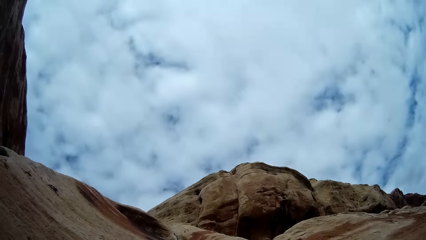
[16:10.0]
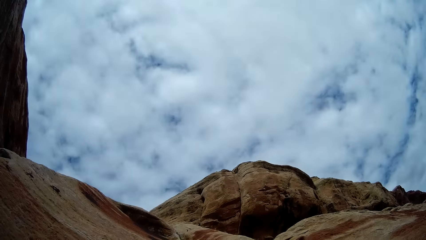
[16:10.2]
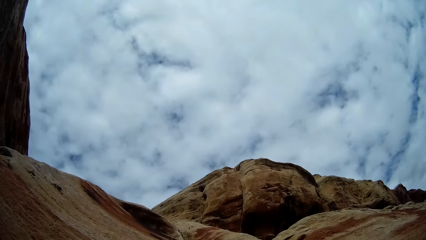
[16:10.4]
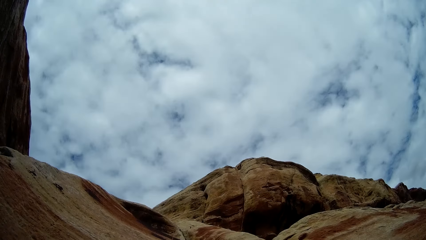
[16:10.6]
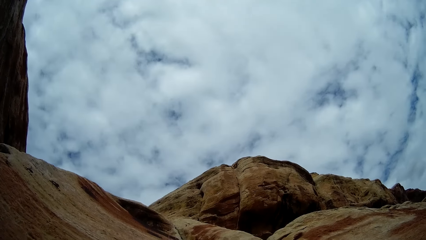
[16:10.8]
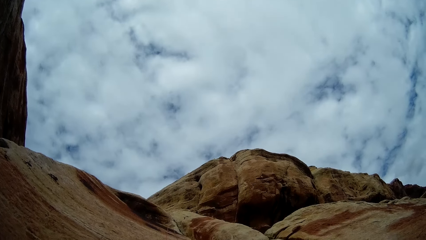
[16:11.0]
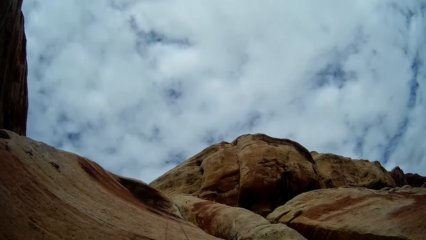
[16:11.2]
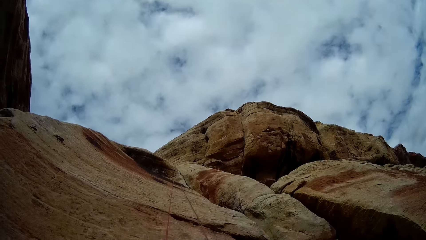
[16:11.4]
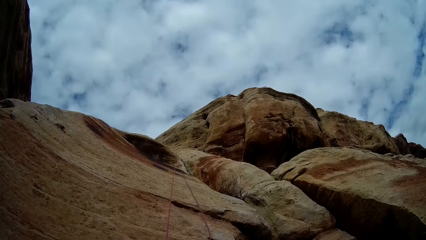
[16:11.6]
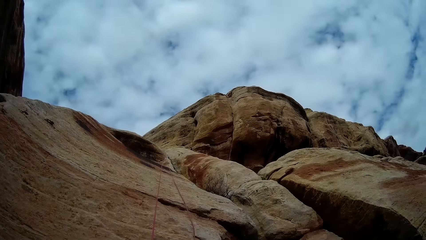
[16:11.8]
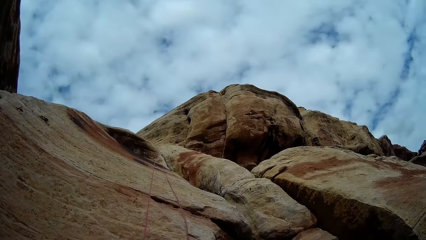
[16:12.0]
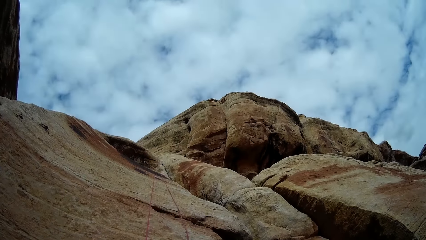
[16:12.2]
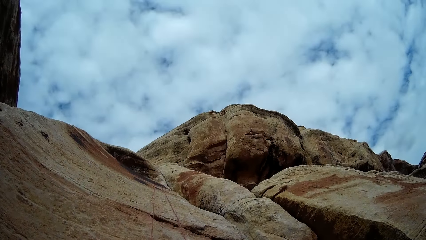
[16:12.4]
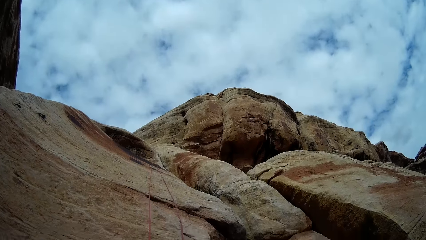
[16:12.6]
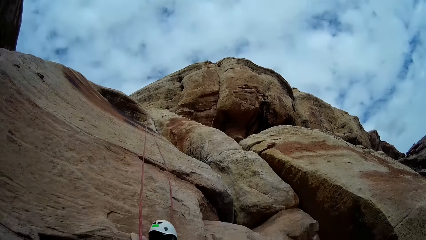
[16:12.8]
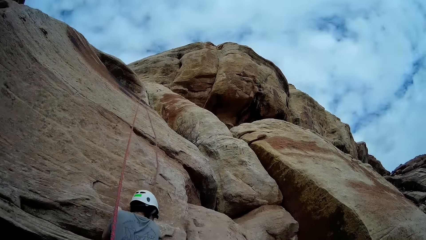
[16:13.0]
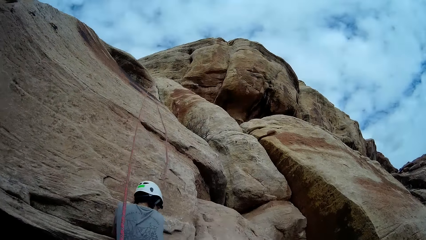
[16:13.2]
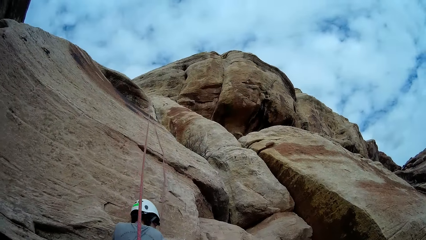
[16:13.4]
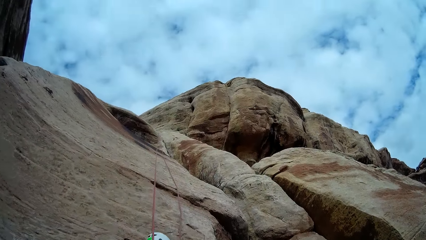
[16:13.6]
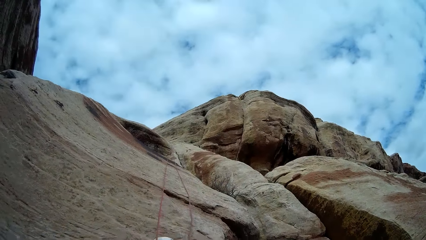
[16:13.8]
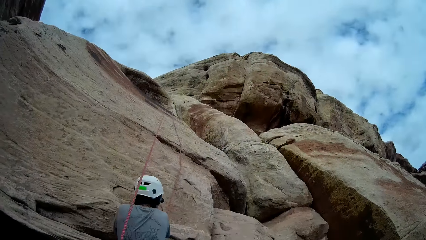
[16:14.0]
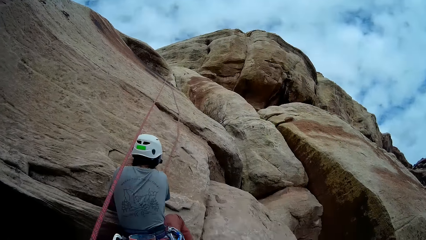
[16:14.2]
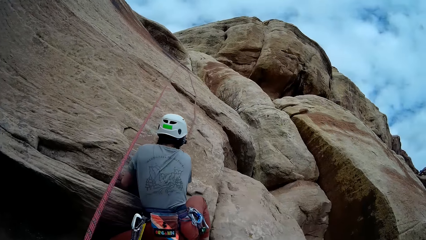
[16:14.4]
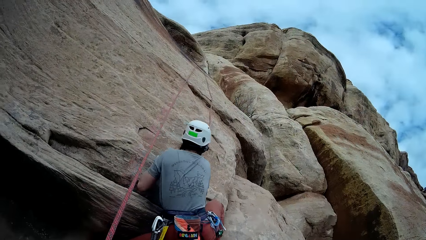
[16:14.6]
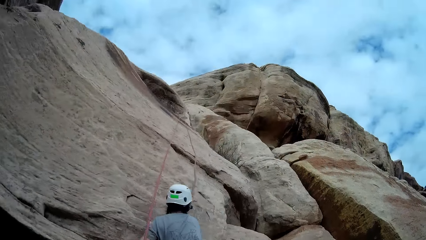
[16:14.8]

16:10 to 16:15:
The camera wearer looks around.

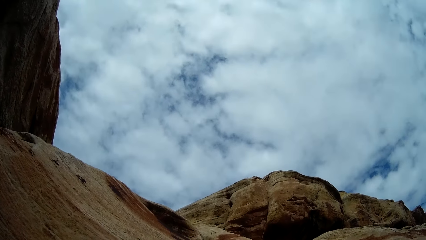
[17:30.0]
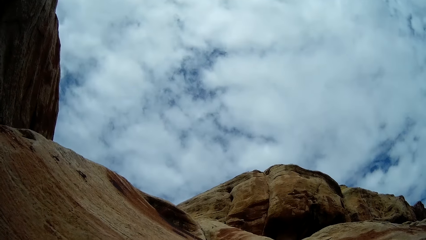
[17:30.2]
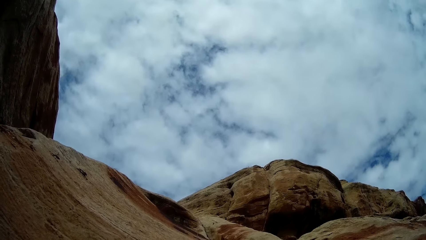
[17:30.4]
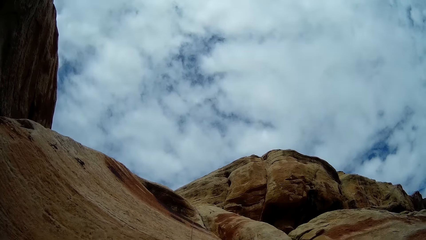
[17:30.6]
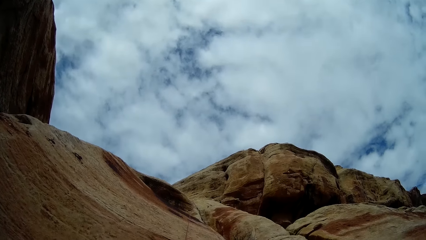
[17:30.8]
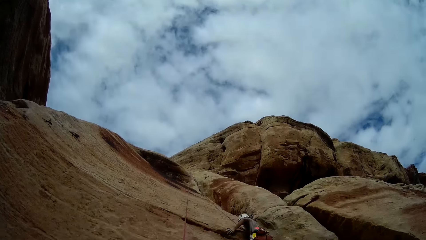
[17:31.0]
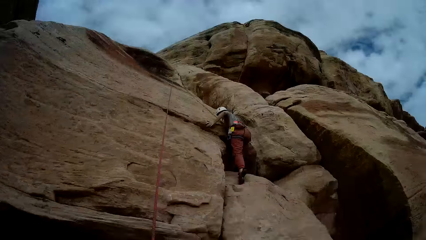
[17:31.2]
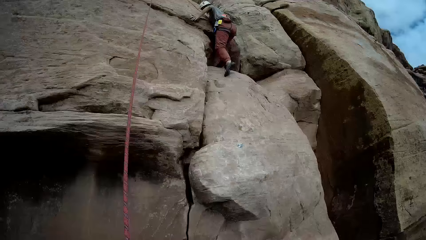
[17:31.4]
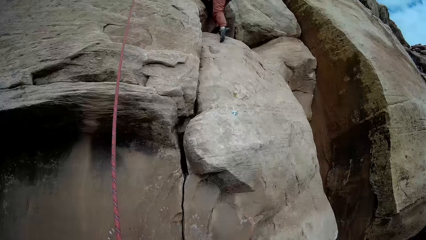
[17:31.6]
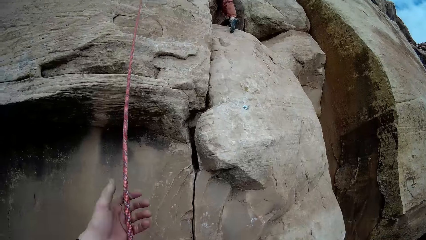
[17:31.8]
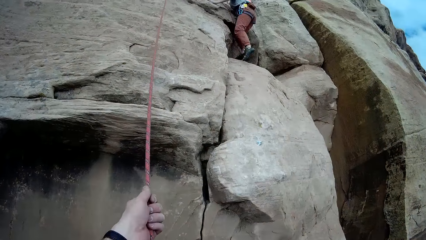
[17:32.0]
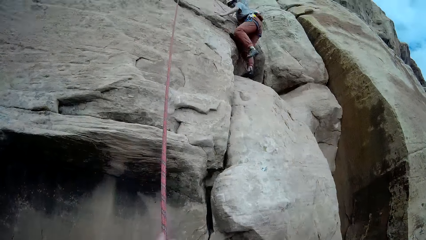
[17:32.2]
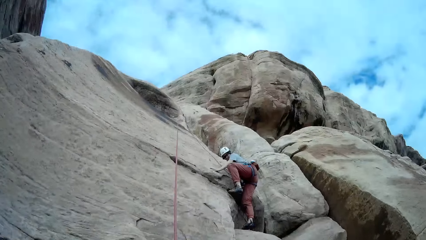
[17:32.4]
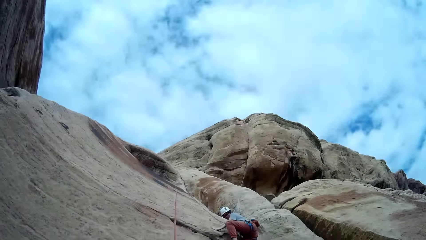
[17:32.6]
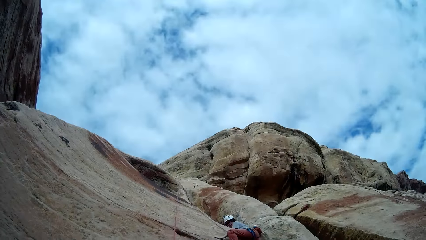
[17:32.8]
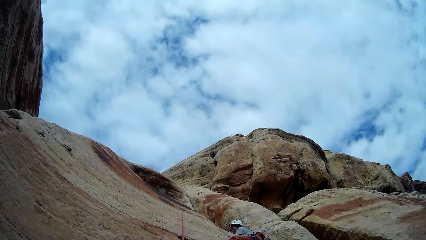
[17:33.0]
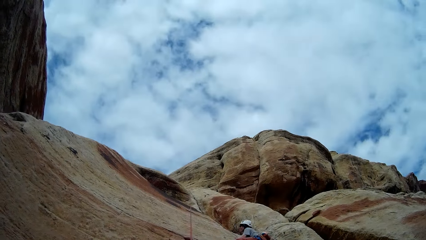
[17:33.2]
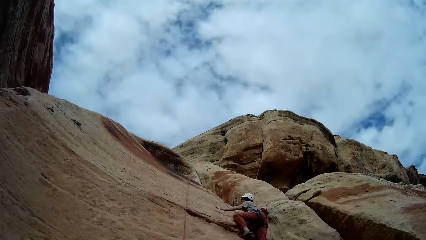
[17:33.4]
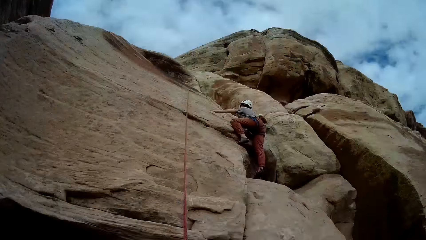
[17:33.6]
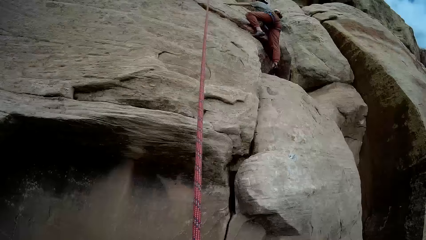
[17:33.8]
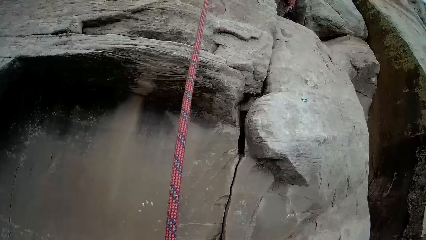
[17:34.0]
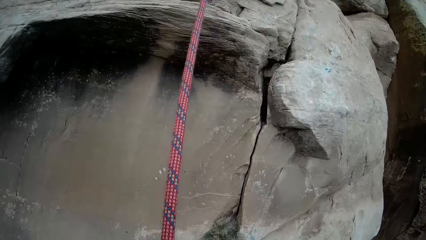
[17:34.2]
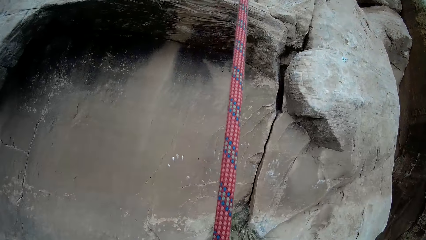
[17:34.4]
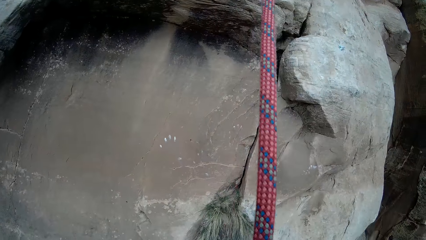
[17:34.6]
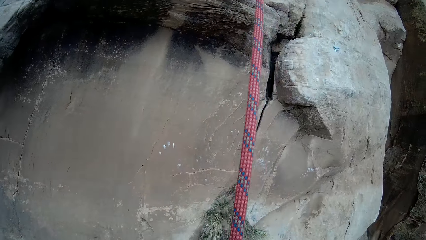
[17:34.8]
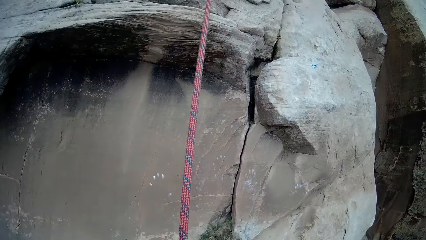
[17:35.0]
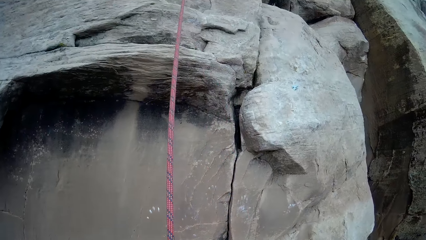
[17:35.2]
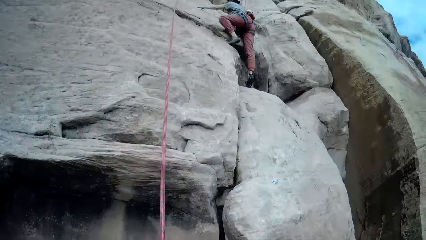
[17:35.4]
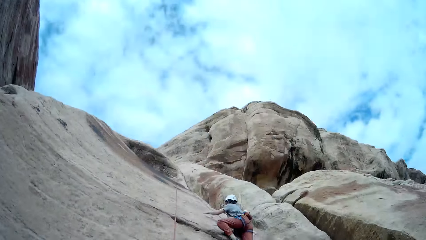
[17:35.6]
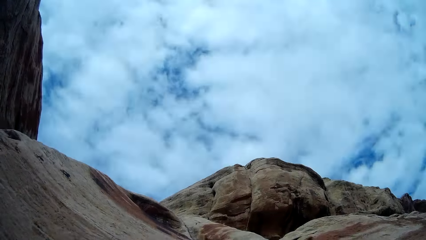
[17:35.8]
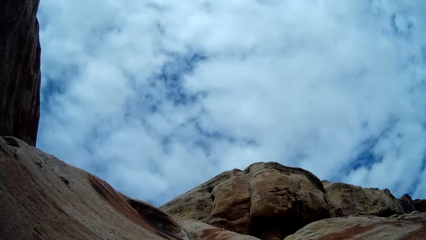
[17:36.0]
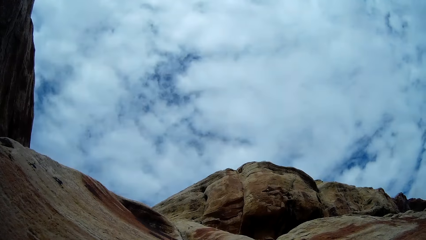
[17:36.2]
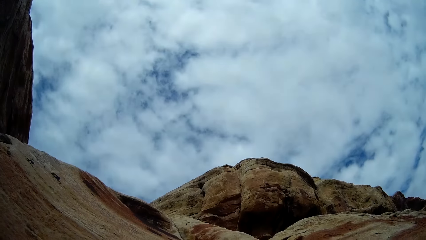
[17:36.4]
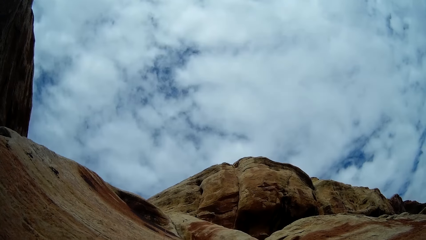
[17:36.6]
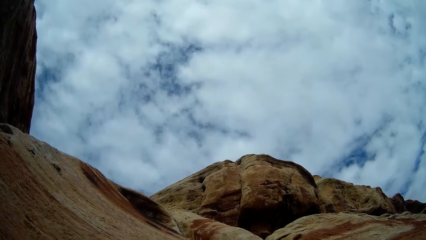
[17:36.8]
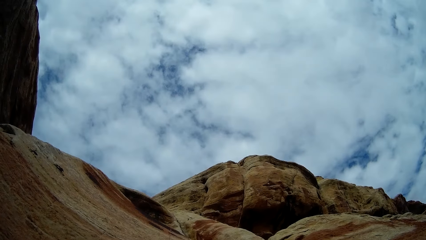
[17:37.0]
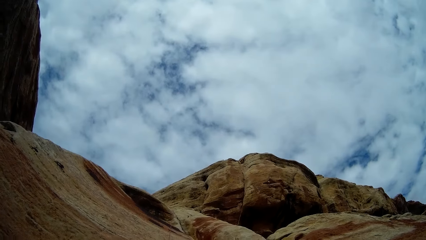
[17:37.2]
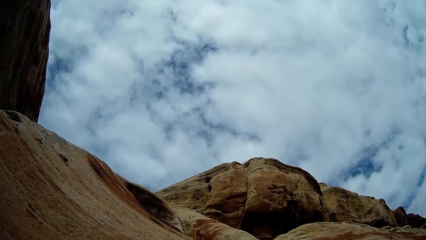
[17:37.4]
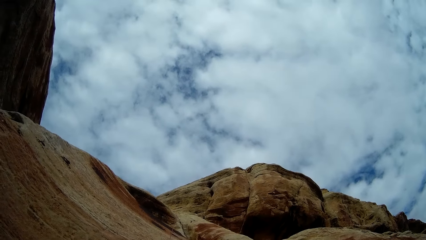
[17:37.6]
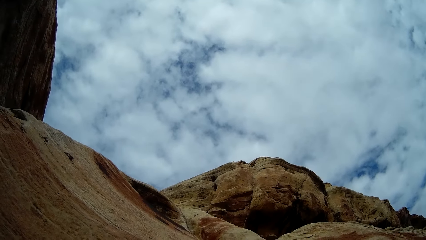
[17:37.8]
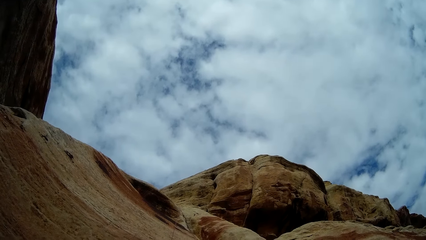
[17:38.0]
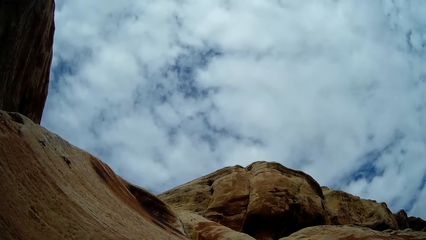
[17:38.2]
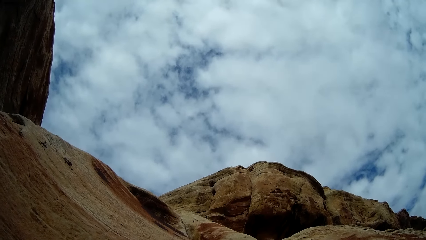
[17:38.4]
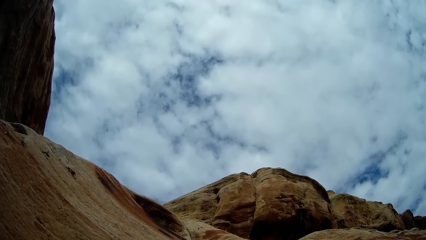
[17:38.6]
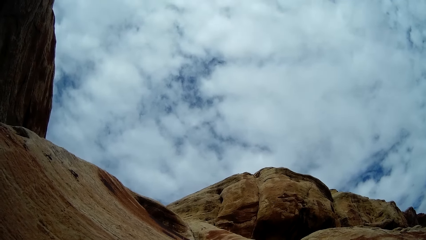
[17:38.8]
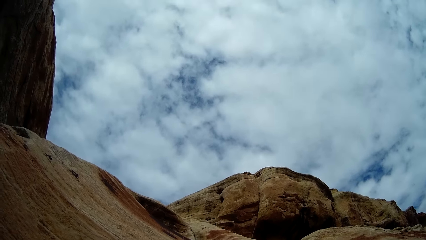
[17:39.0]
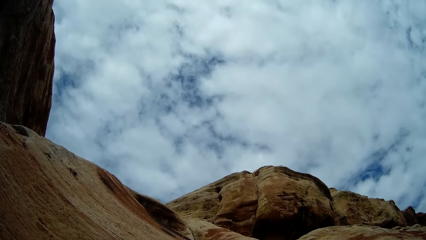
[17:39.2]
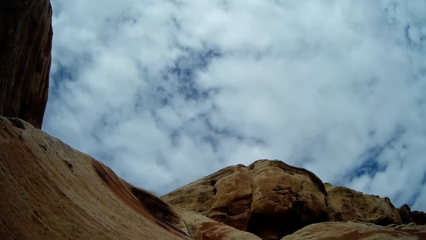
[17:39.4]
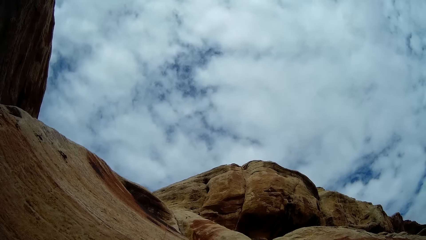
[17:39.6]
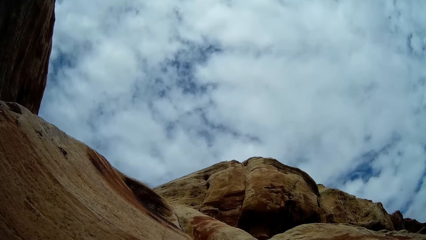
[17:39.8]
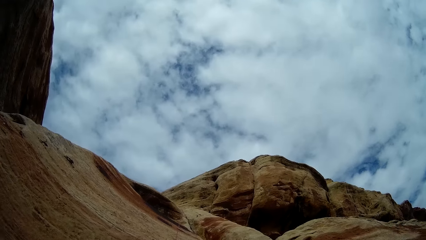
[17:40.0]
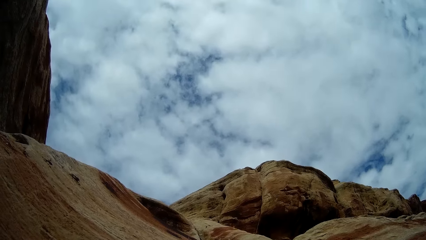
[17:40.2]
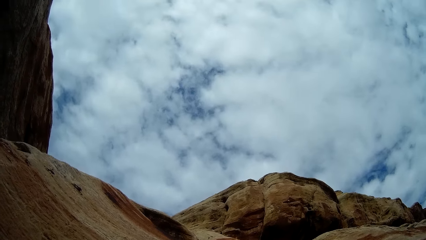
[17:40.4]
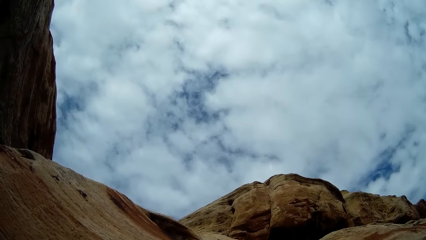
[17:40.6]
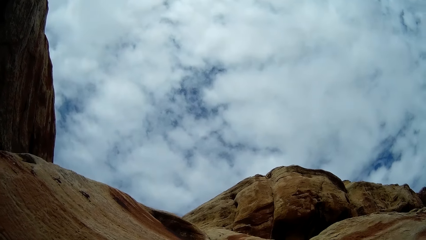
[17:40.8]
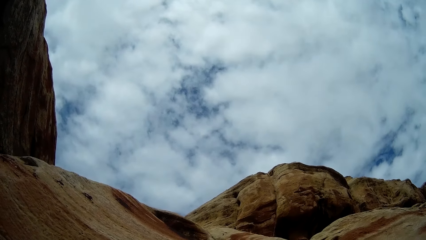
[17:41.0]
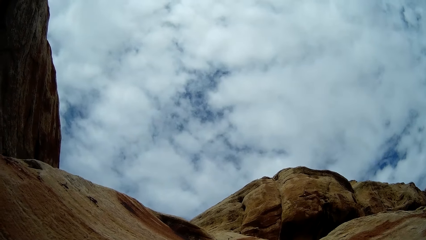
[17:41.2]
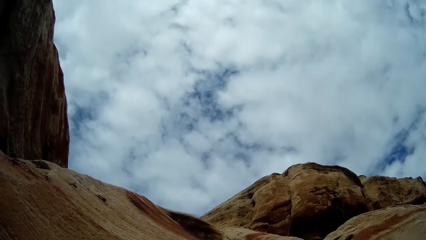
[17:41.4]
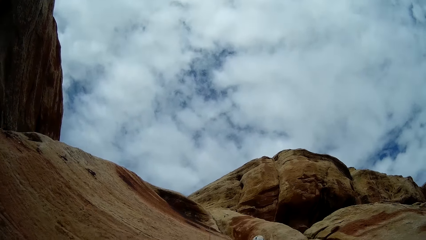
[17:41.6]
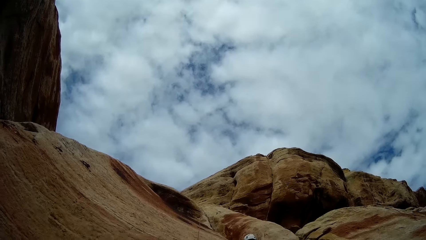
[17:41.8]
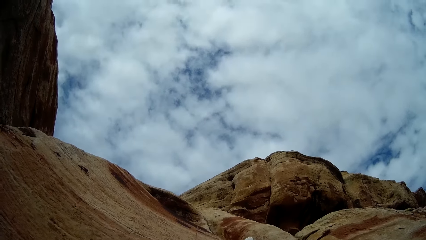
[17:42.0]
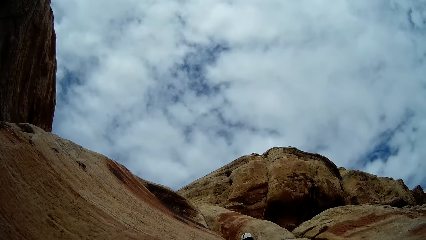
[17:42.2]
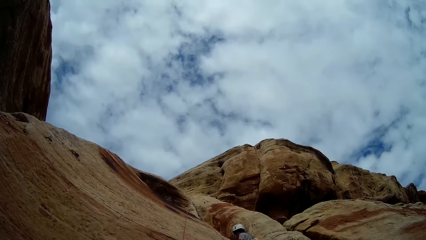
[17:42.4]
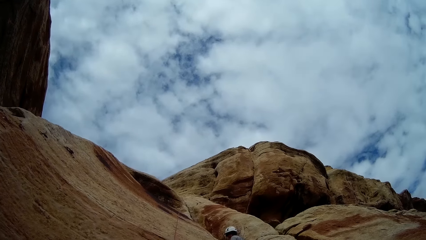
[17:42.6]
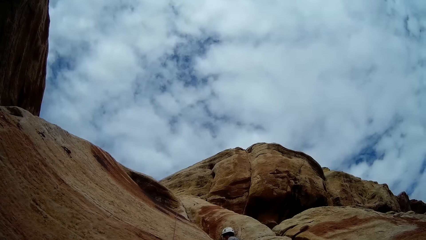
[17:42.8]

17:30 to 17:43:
The camera wearer pulls the rope. They look around.
